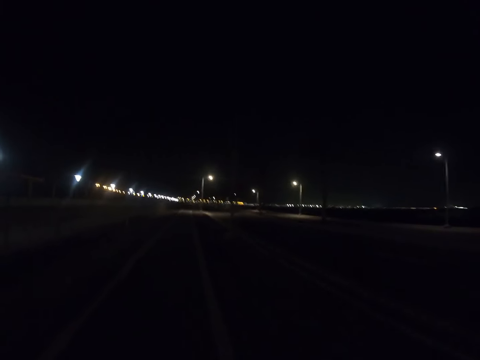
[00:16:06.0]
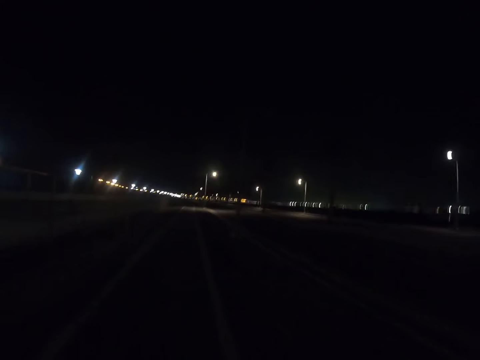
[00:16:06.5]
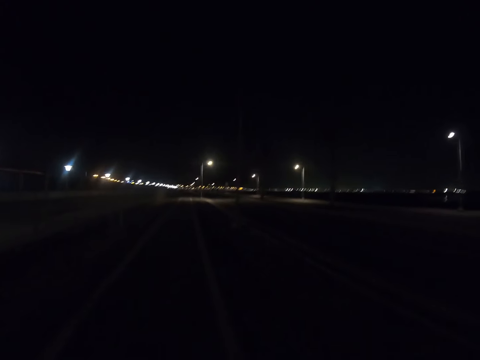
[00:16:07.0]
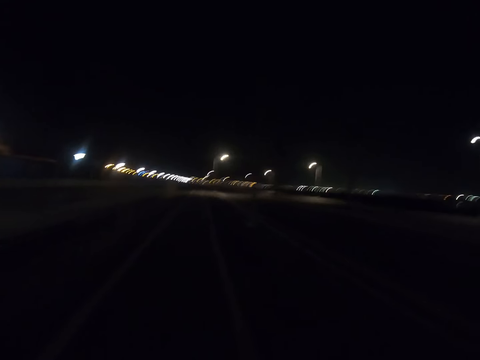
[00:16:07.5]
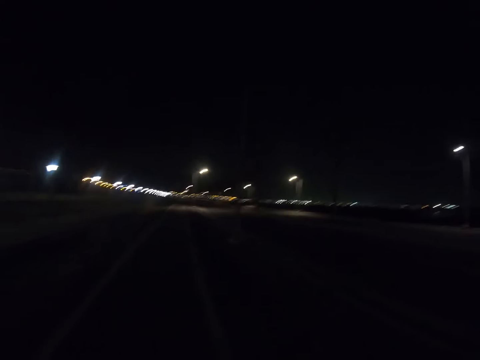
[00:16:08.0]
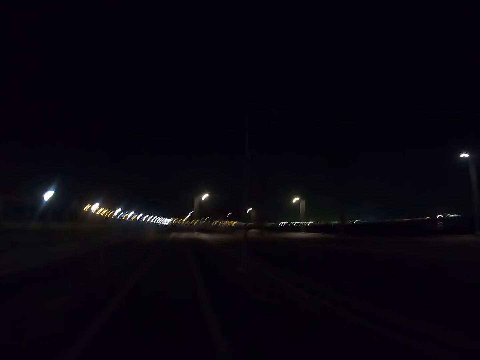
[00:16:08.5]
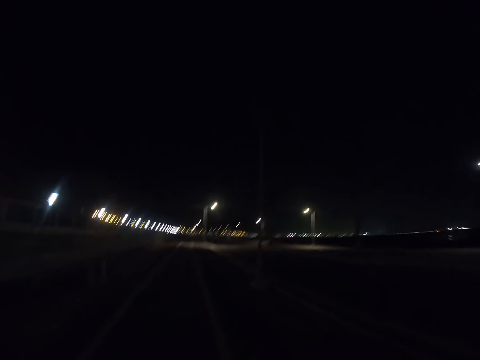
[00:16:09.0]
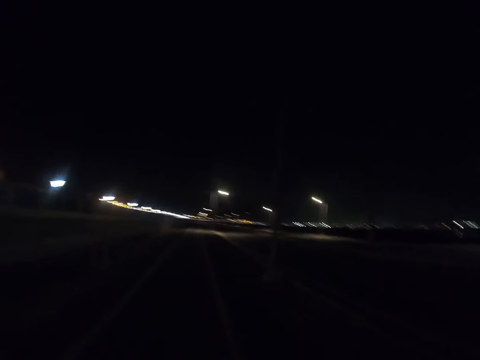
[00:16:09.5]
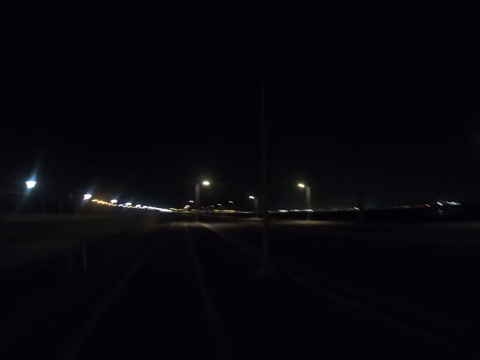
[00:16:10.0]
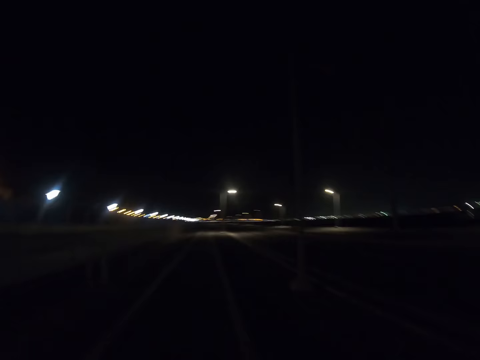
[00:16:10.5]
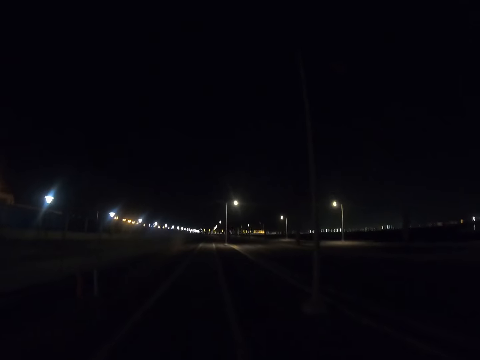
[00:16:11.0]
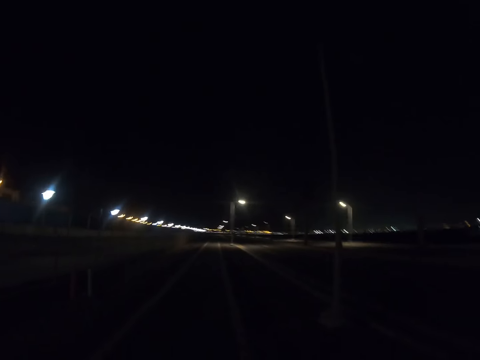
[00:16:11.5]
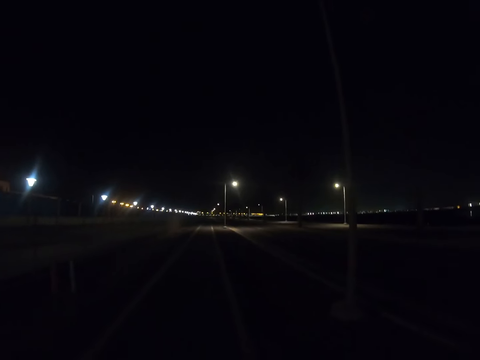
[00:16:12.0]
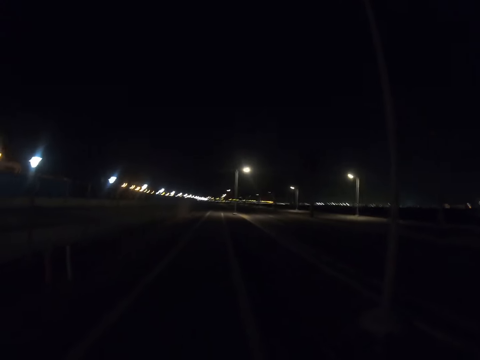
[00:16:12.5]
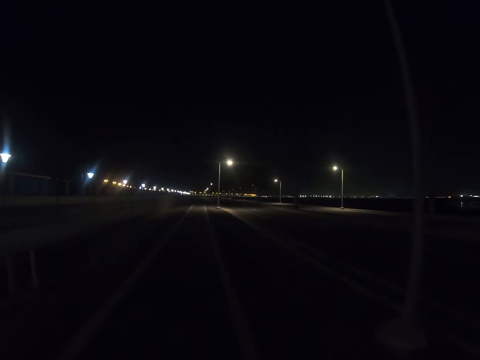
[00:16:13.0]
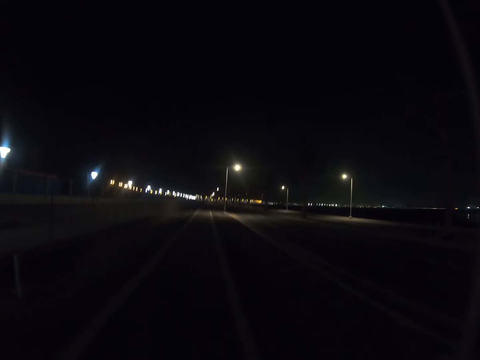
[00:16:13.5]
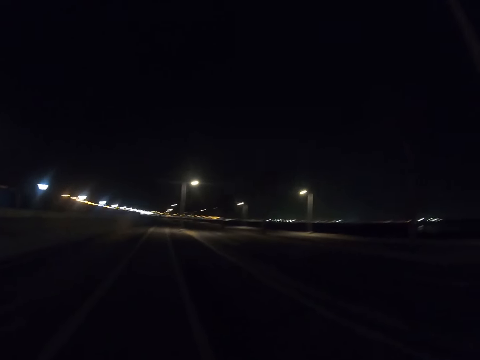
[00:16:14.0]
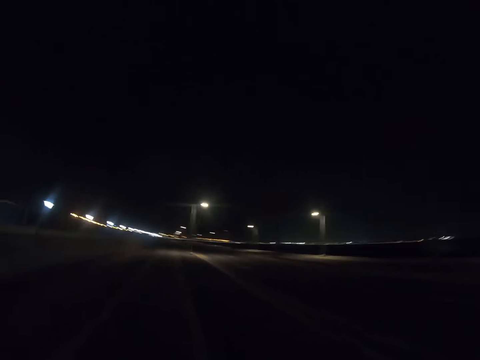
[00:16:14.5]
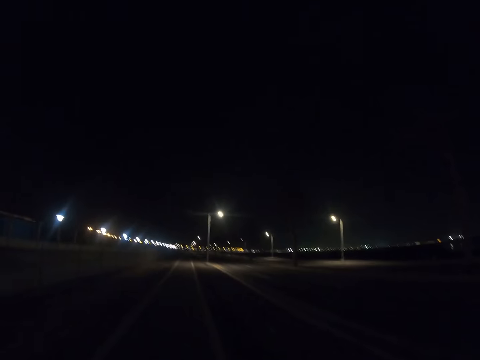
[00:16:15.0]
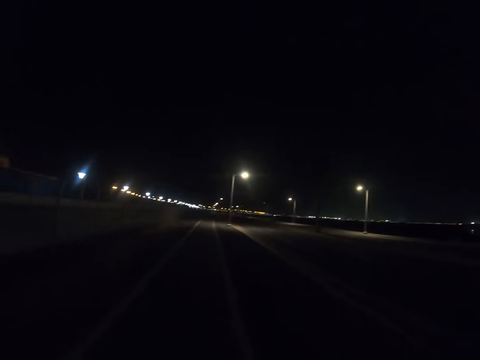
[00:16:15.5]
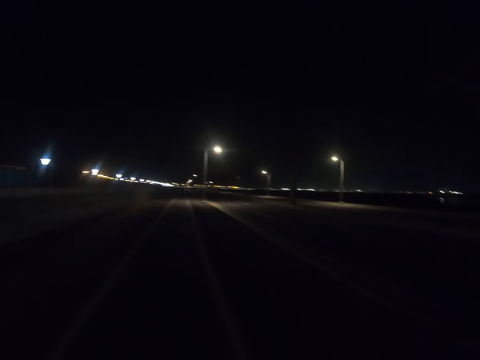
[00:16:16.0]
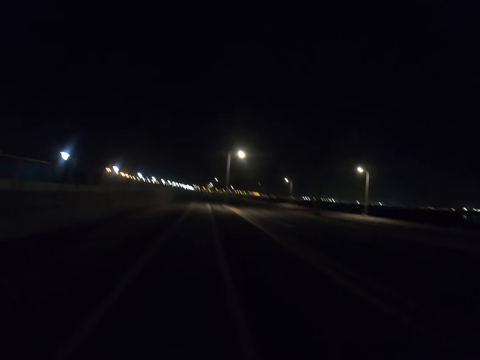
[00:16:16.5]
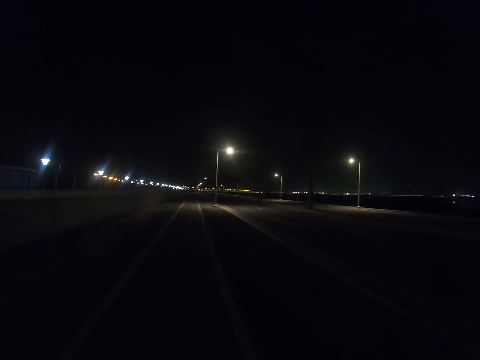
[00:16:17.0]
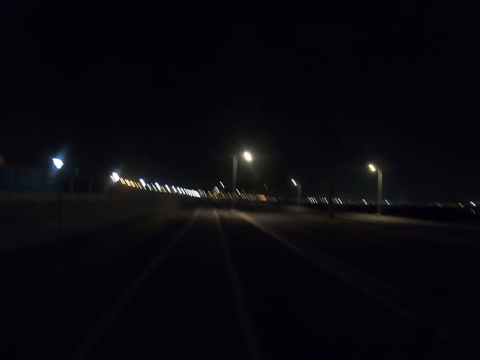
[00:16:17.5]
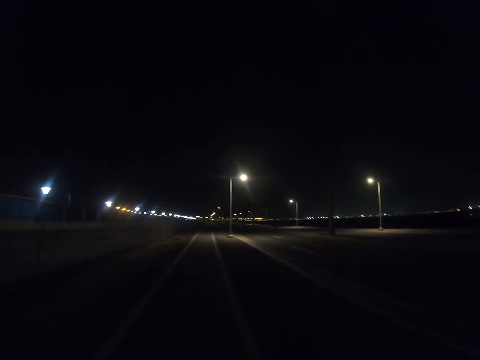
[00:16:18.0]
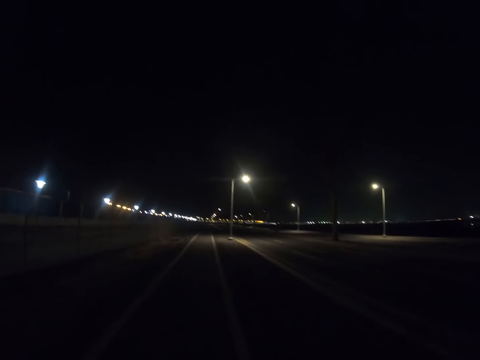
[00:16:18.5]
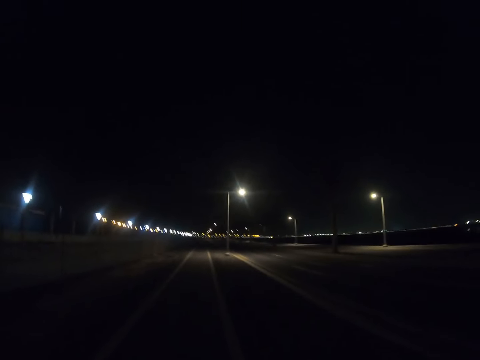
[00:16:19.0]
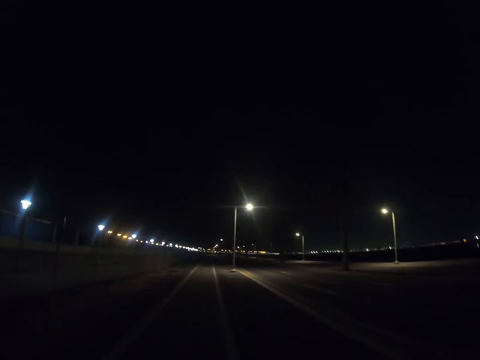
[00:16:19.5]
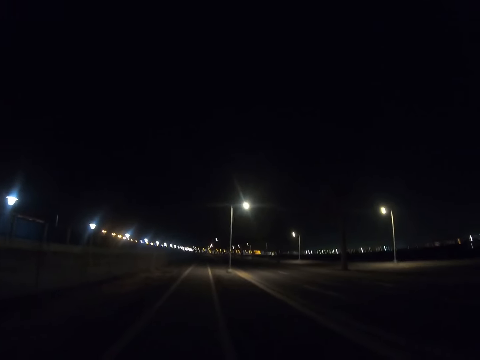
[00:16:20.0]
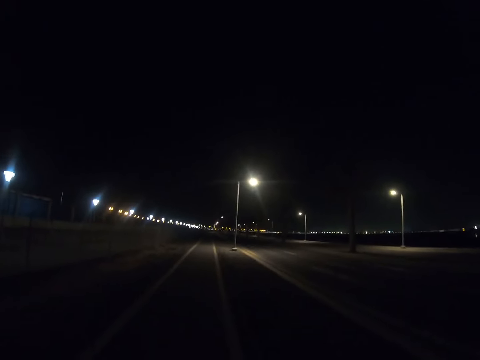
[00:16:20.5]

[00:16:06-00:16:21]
The camera wearer walks along the highway.

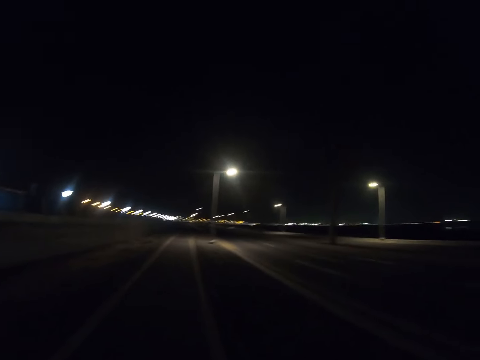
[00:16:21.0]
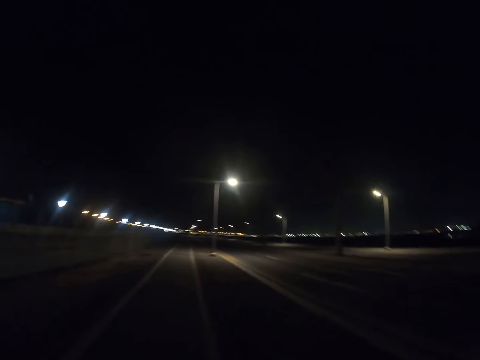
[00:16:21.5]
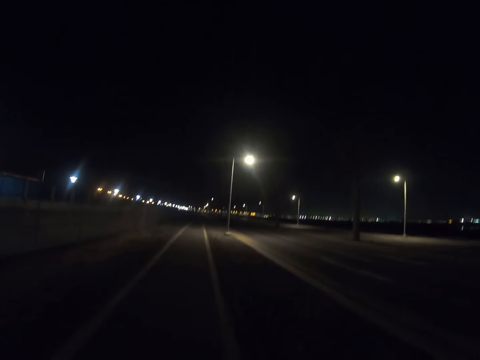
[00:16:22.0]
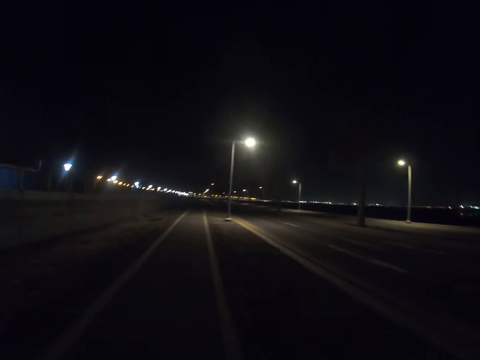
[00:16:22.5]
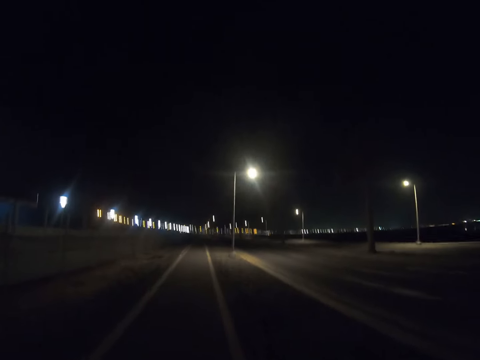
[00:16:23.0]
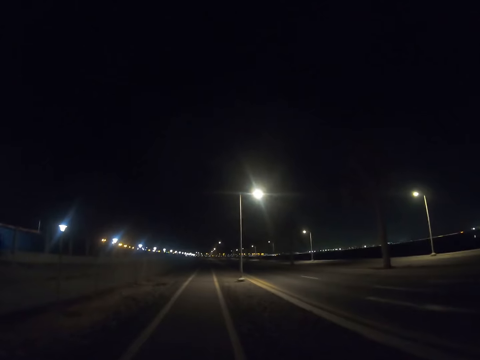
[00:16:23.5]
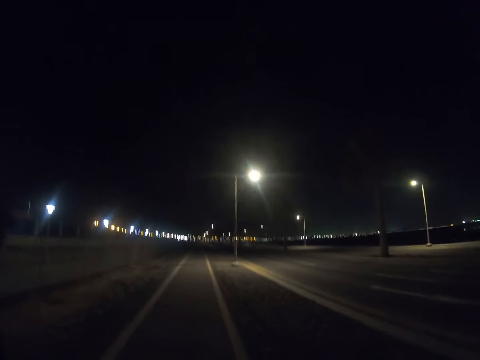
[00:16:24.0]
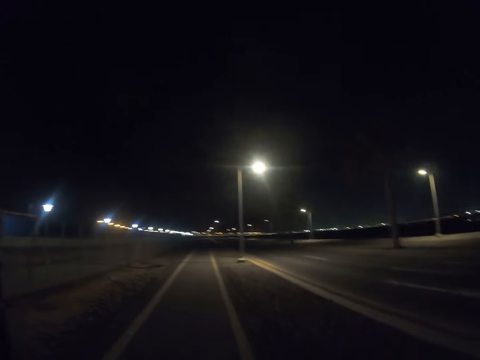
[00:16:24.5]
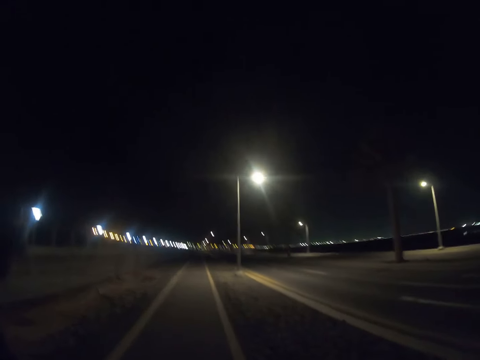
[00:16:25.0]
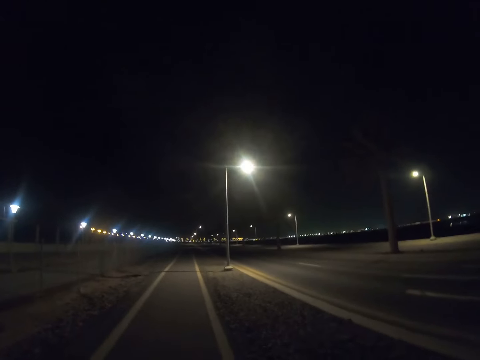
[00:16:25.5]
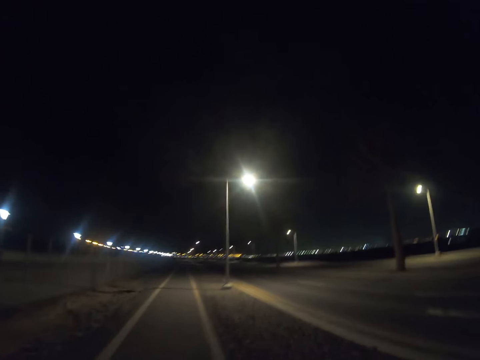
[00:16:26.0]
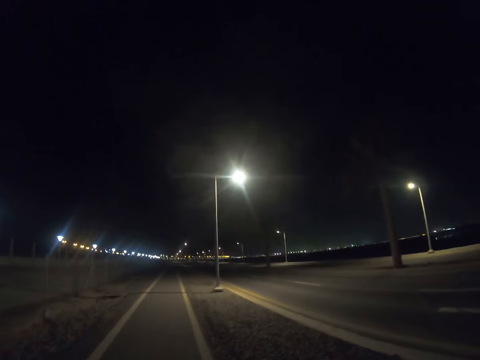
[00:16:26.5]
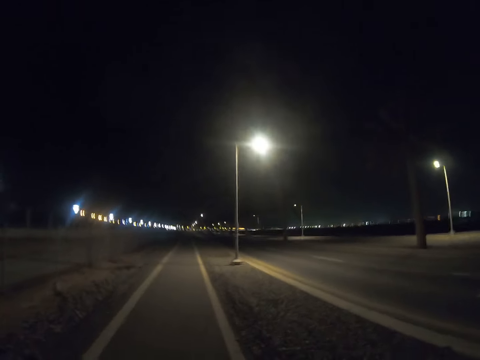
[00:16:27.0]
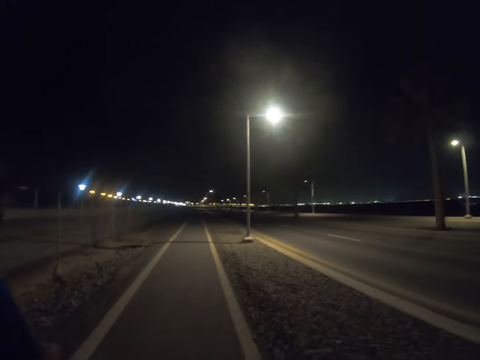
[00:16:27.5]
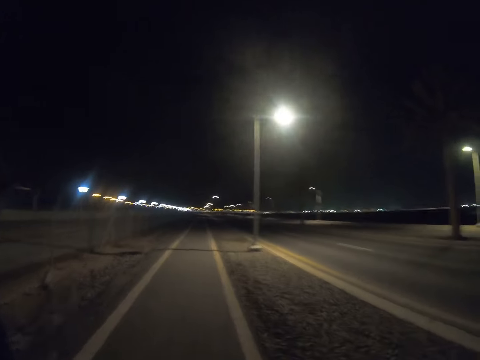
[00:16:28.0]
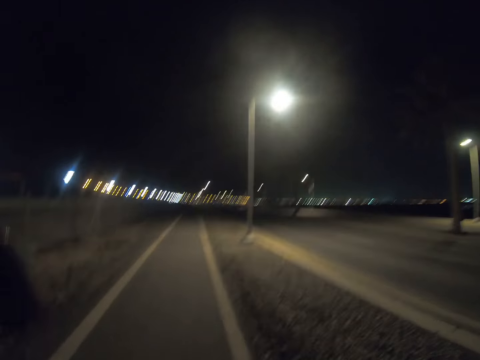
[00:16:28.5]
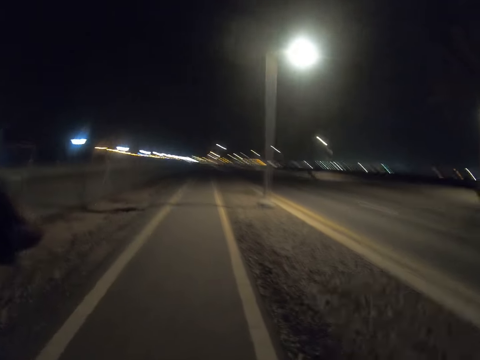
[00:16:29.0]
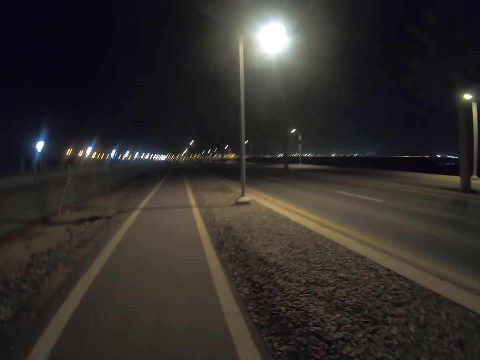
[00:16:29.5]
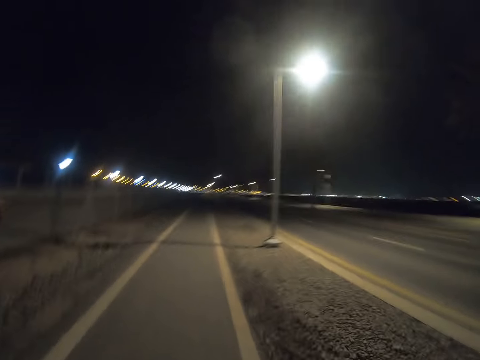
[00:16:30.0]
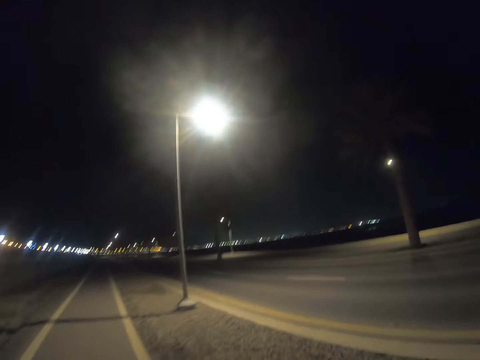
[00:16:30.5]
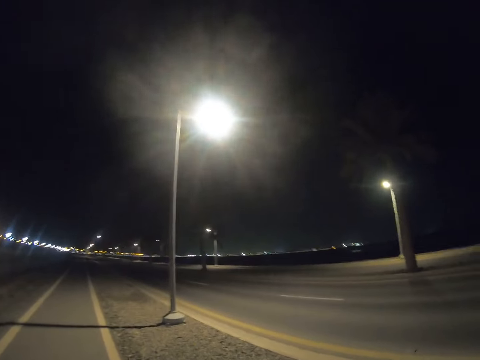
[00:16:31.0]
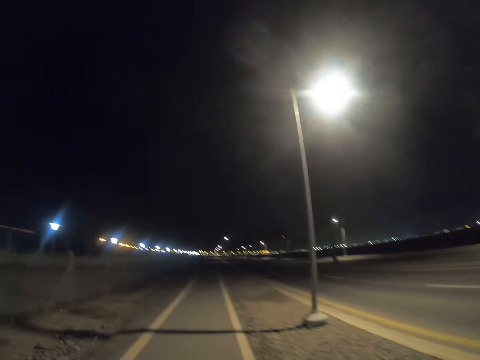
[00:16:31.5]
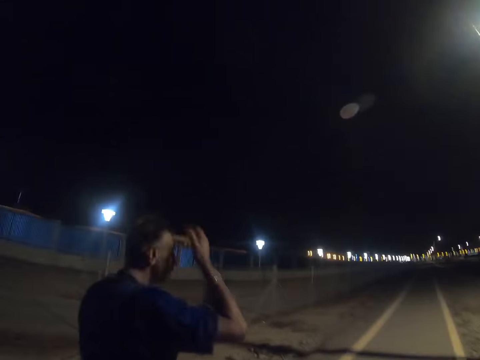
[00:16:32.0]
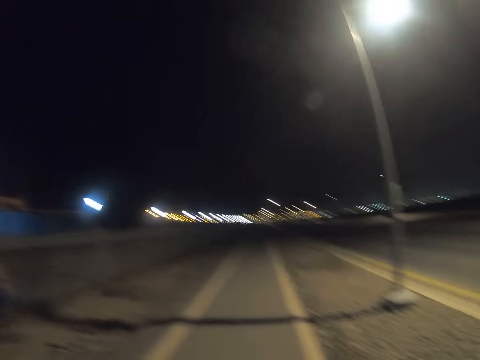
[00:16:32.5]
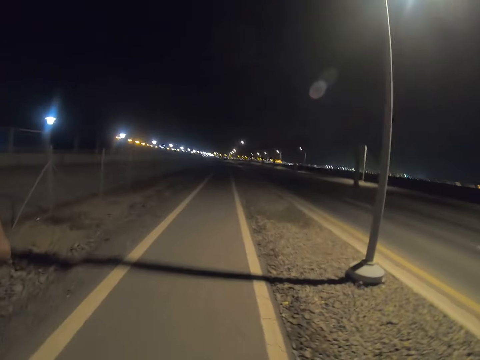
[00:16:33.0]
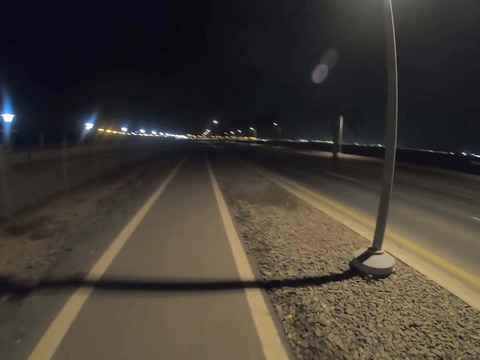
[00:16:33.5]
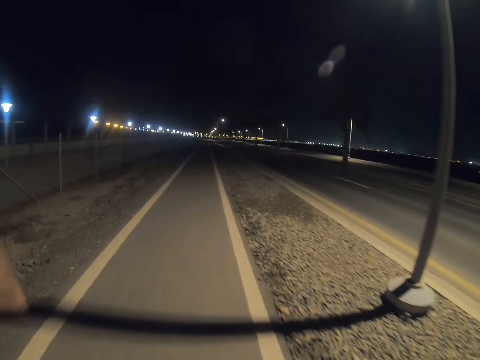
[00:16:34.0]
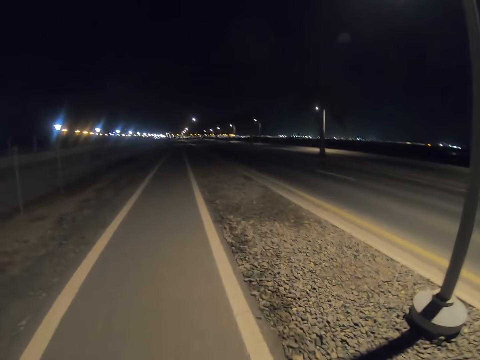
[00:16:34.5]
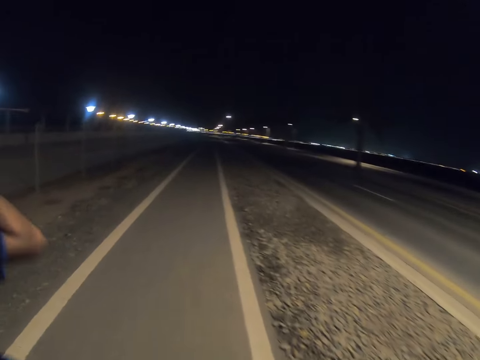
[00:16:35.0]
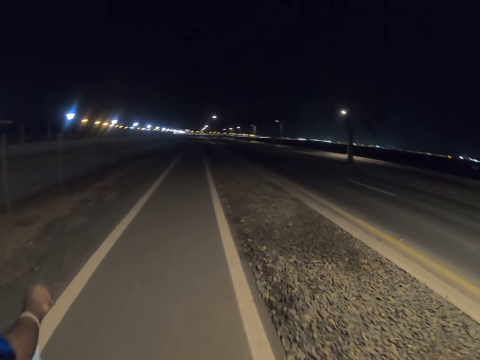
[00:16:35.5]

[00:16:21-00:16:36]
A person walks along the highway. The camera wearer interacts with the person. The person lifts his right hand. The camera wearer stares at the person.
